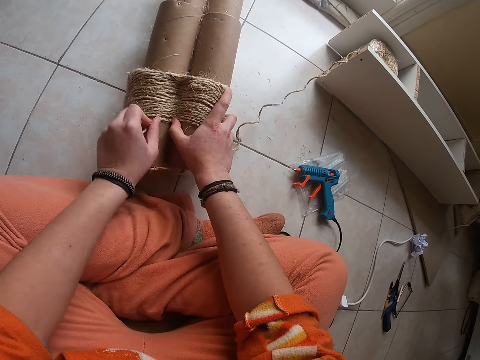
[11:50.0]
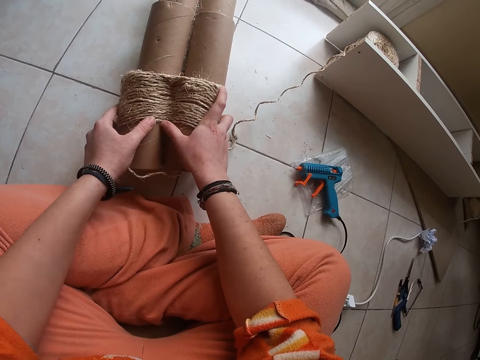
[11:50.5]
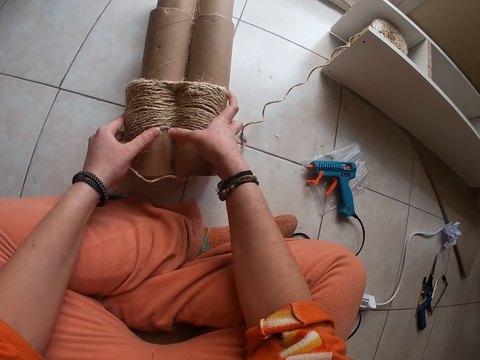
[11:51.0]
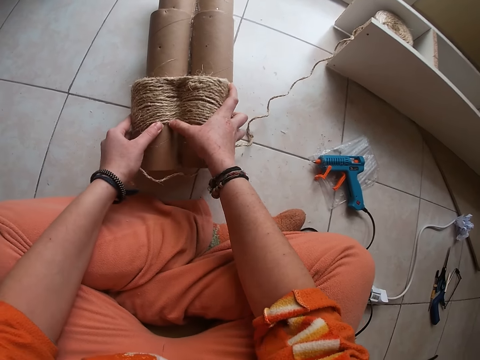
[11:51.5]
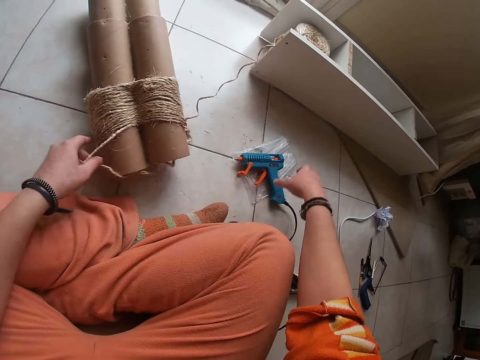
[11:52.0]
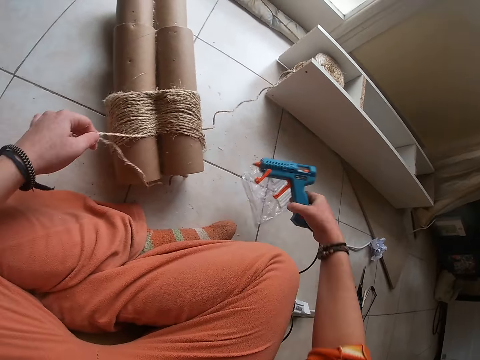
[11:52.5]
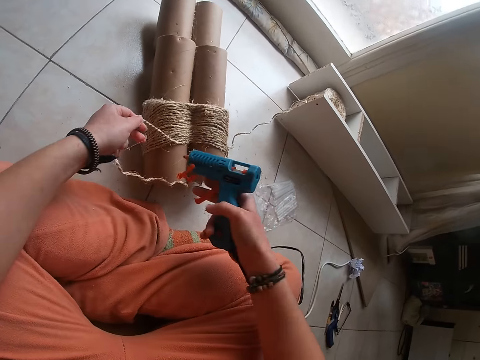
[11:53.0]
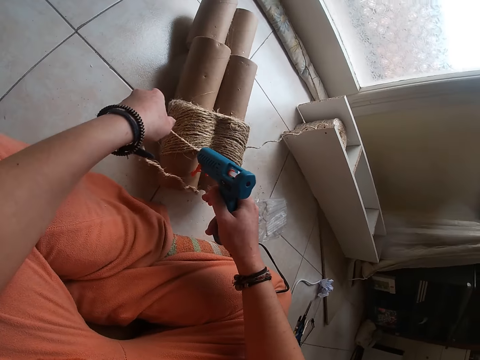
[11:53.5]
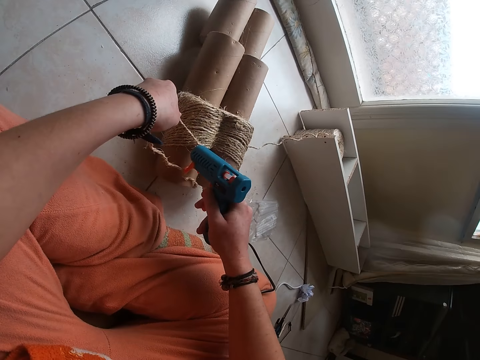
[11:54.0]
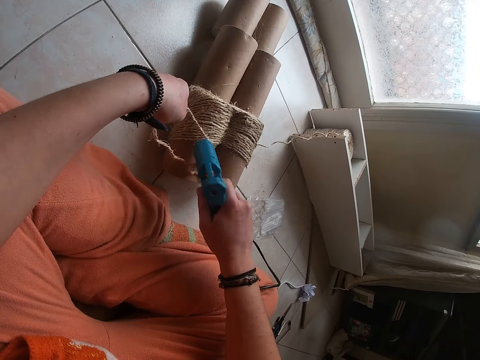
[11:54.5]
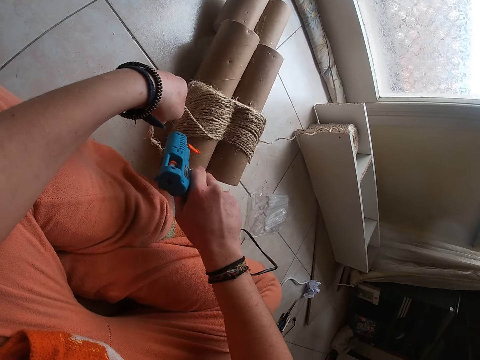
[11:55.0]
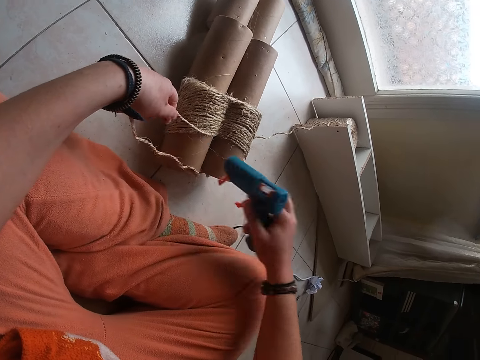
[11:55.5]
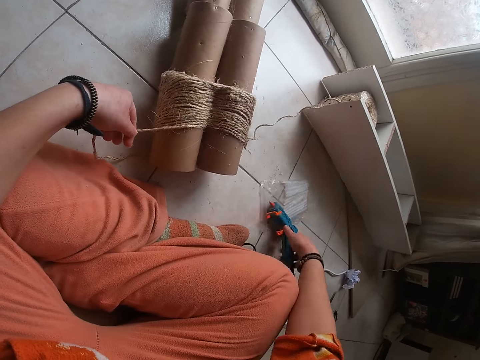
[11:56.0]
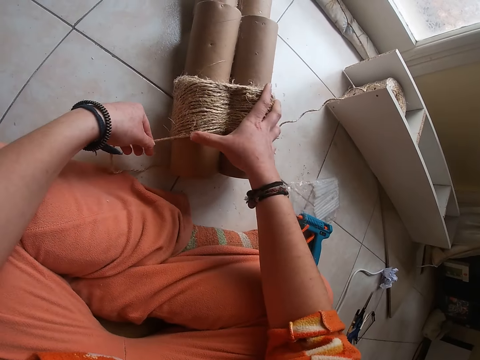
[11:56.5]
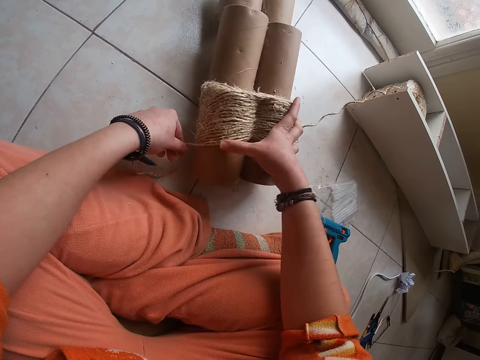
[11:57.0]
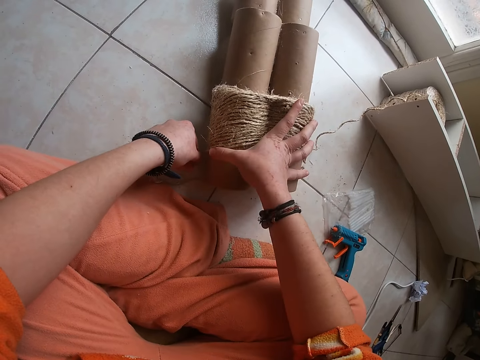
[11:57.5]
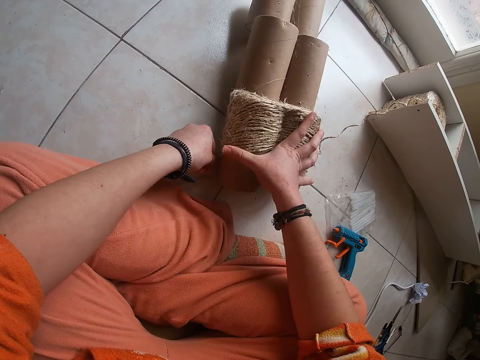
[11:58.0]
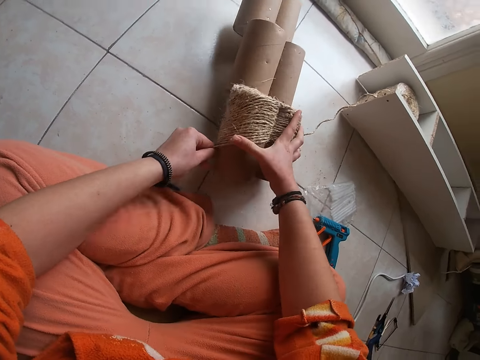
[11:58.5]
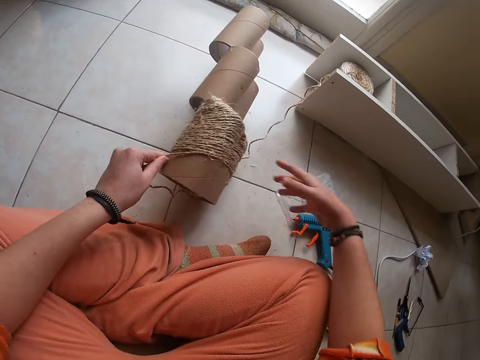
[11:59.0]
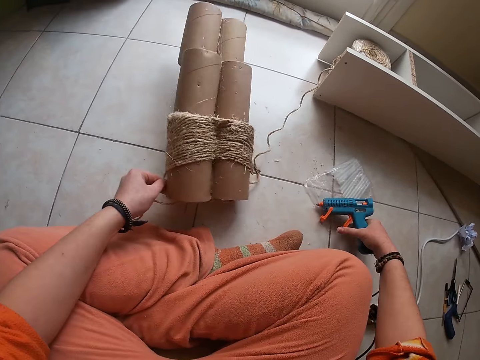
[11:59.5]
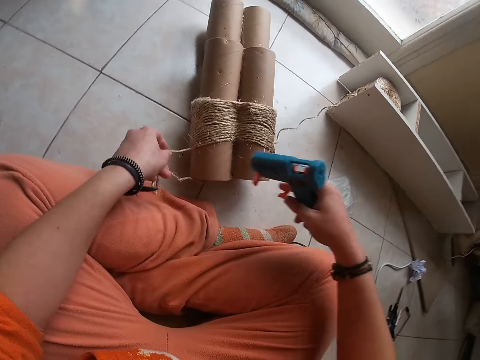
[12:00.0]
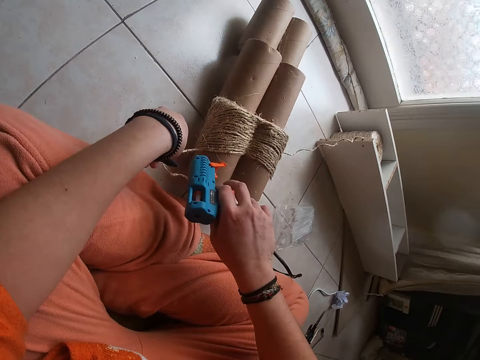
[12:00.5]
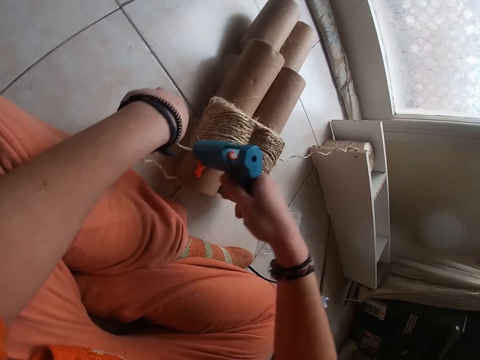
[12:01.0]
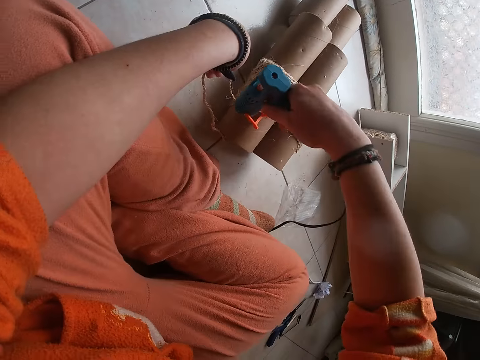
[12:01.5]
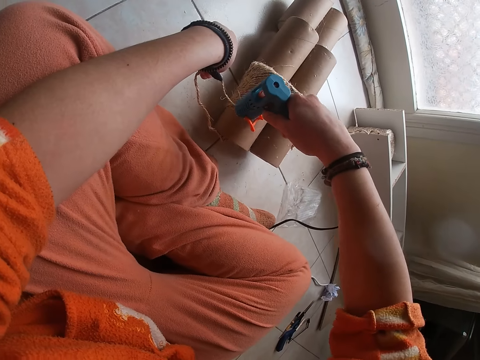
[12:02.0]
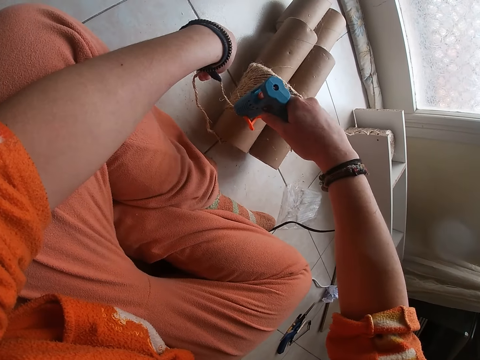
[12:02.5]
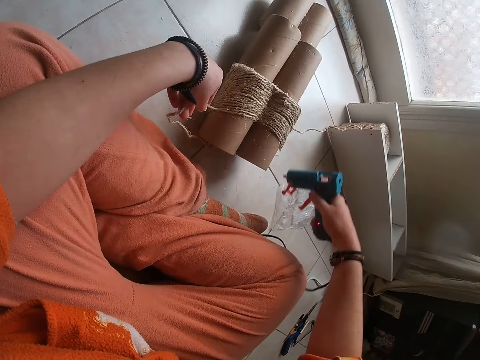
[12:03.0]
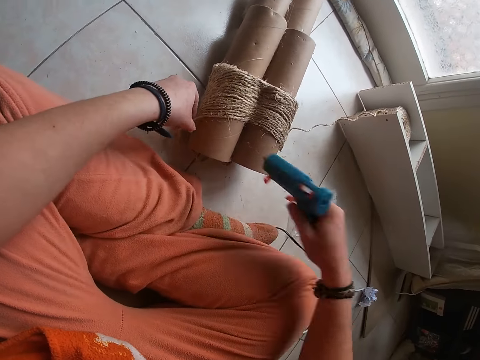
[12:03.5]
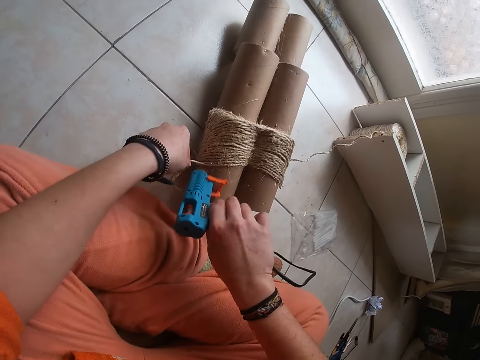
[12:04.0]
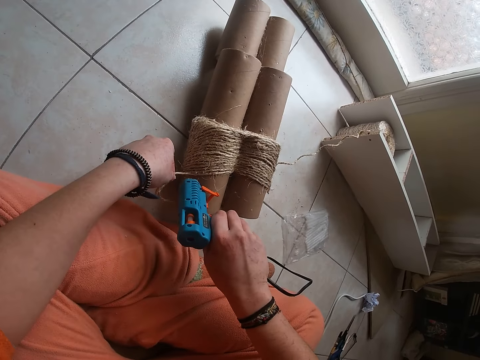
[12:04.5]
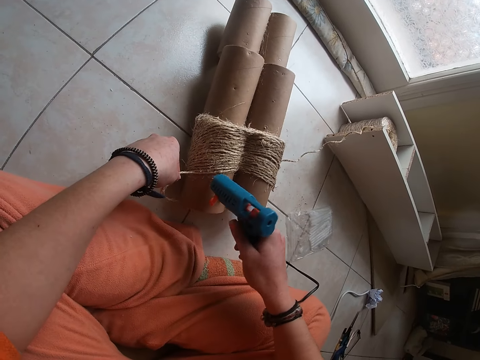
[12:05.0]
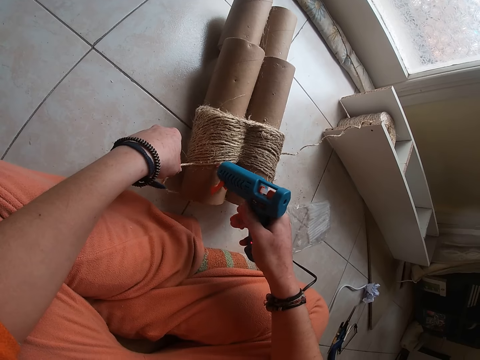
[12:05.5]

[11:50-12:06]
The camera wearer presses down the sisal rope on the cardboard craft tube with both hands. She grabs the glue gun from the floor with her right hand. She applies glue on the cardboard craft tube with the glue gun in her right hand. She drops the glue gun on the floor with her right hand. She presses down the sisal rope on the cardboard craft tube with her right hand. She turns the cardboard craft tube with her right hand. She grabs the glue gun from the floor with her right hand. She applies glue on the cardboard craft tube with the glue gun in her right hand. She touches the floor with the glue gun in her right hand. She applies glue on the cardboard craft tube with the glue gun in her right hand.

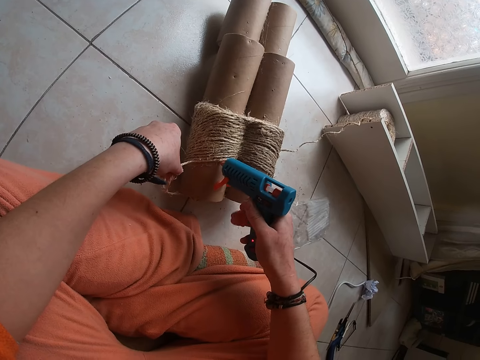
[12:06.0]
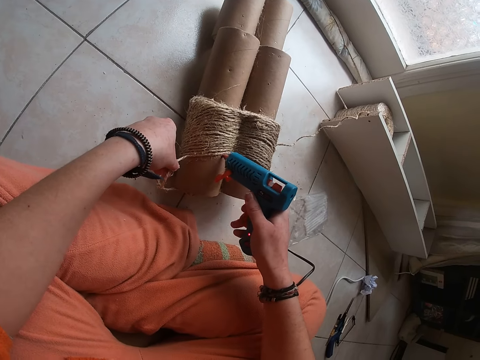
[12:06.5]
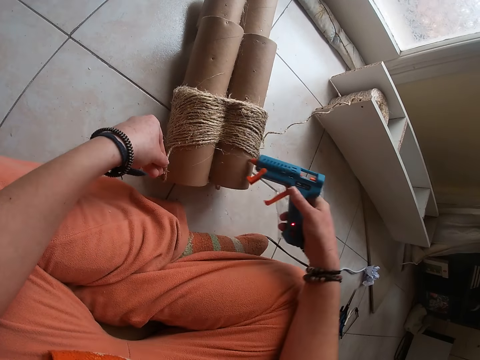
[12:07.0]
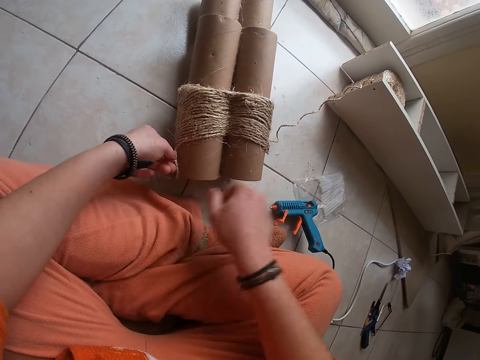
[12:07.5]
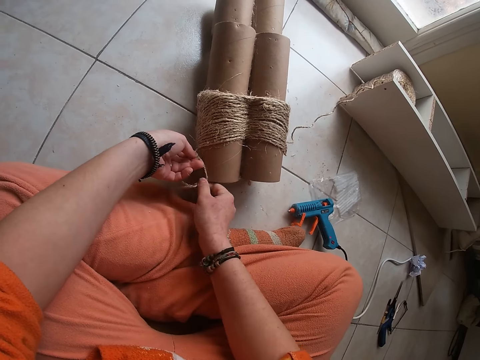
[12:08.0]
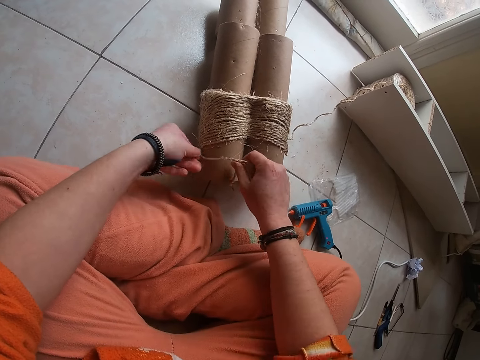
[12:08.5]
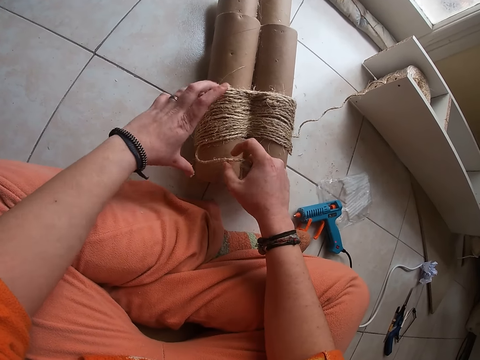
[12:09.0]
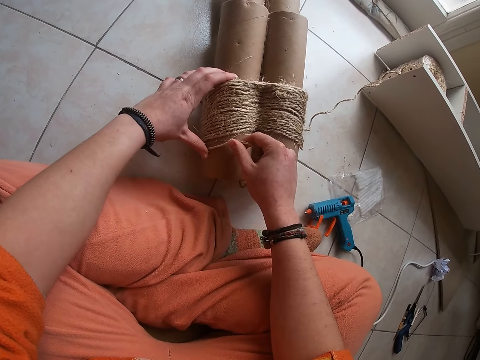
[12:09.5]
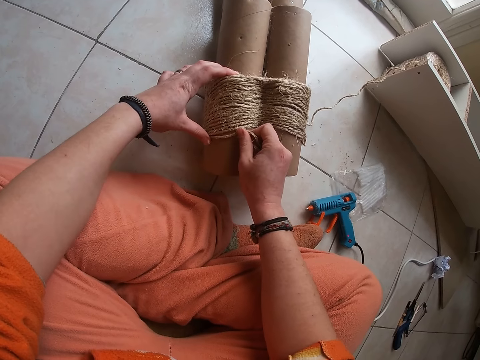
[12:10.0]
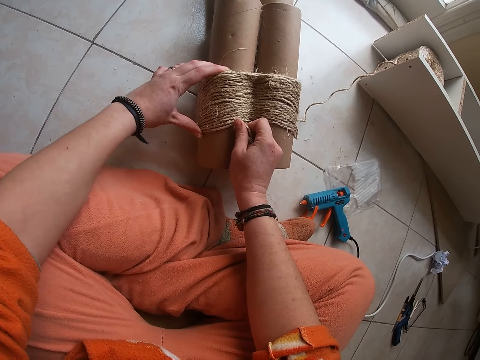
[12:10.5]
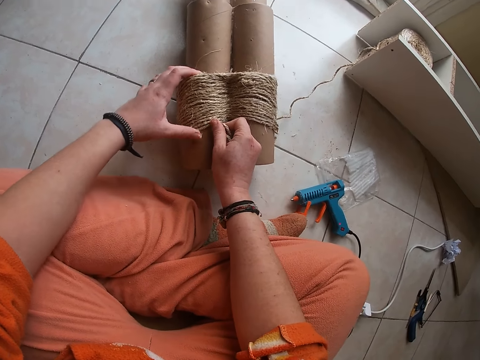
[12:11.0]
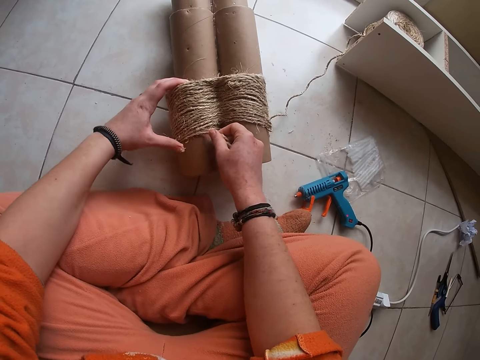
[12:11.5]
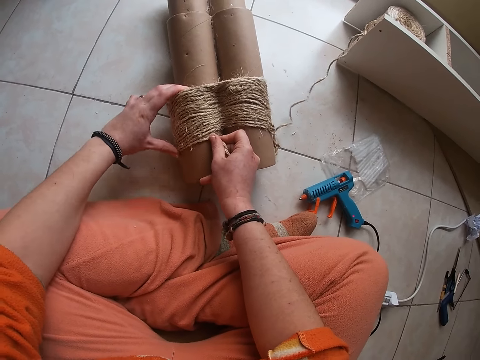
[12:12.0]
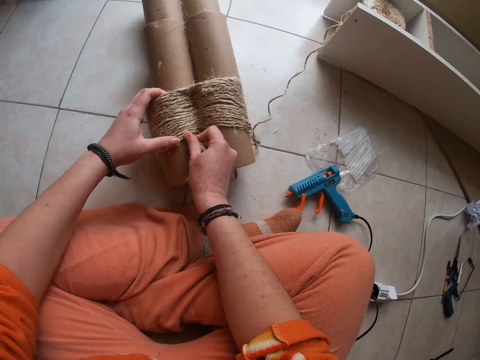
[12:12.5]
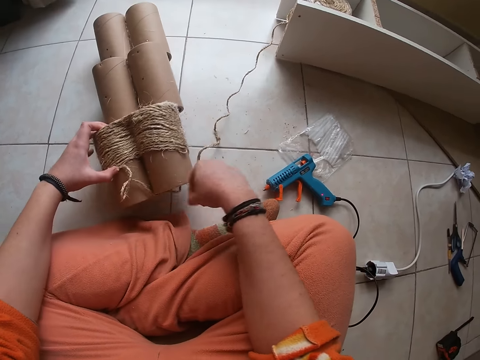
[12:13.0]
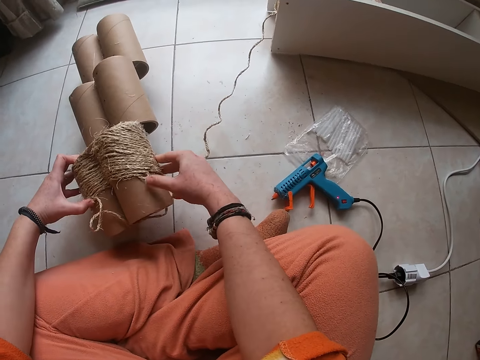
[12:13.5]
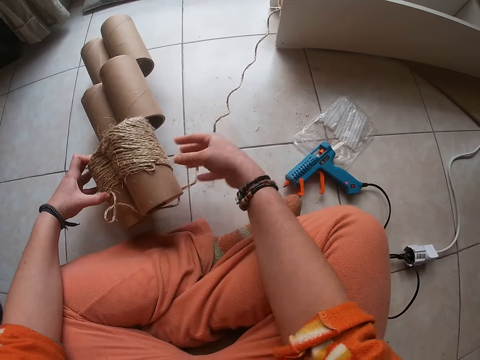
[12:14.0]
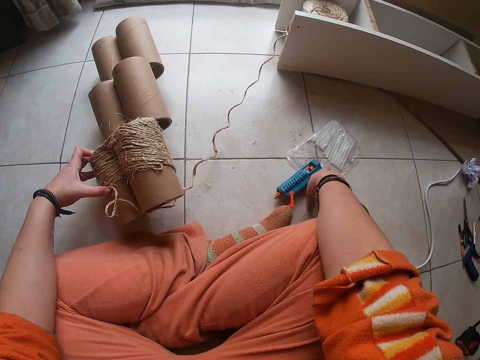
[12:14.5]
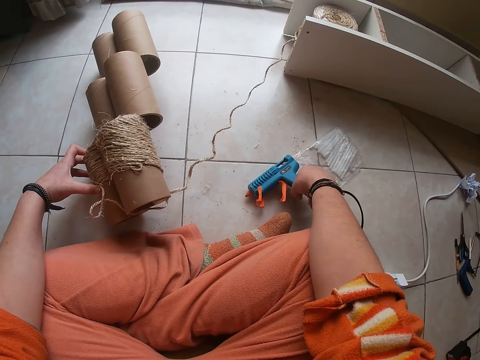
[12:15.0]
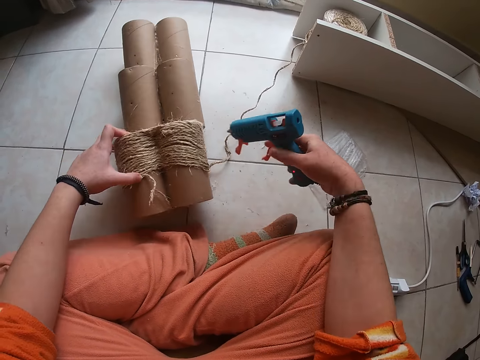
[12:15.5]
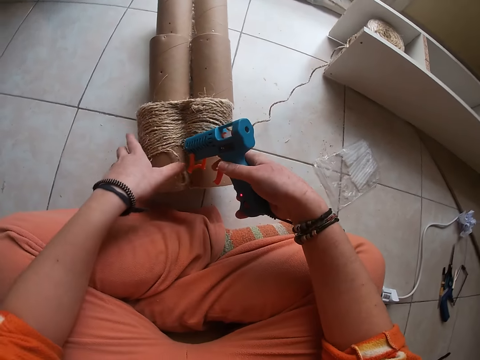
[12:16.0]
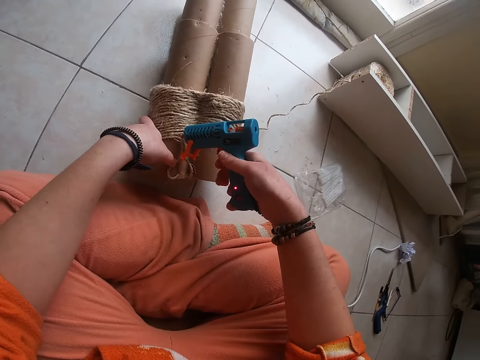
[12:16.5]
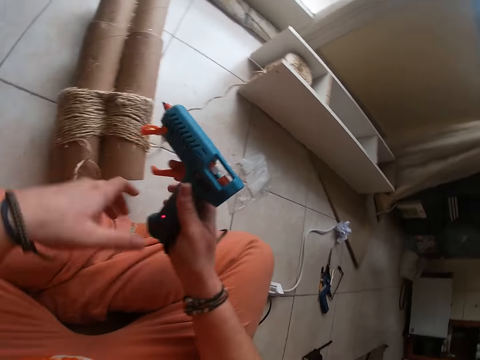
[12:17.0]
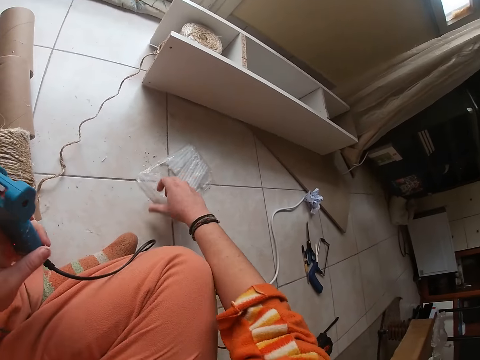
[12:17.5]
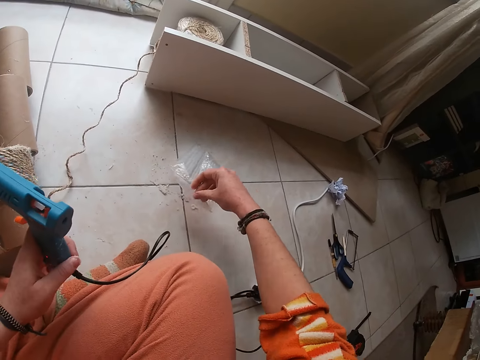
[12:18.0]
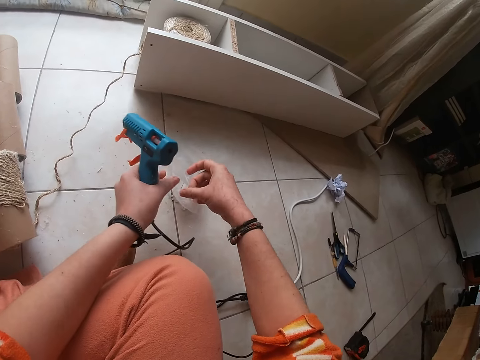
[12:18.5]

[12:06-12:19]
The camera wearer drops the glue gun on the floor with her right hand. She passes the sisal rope to her right hand. She presses down the sisal rope on the cardboard craft tube with both hands. She tilts the cardboard craft tube with her left hand. She grabs the glue gun from the floor with her right hand. She drops the cardboard craft tube with her left hand. She applies glue on the cardboard craft tube with the glue gun in her right hand. She passes the glue gun to her left hand. She picks up the glue stick pack with her right hand. She opens the glue stick pack with both hands.
